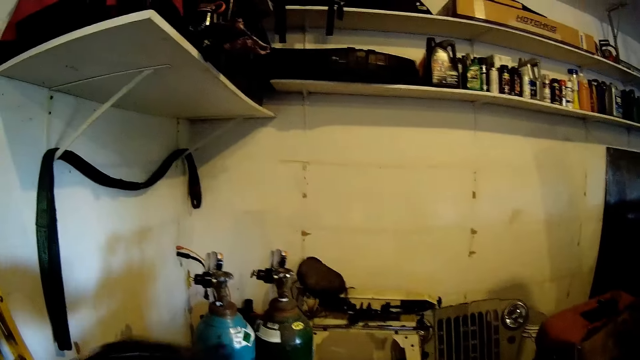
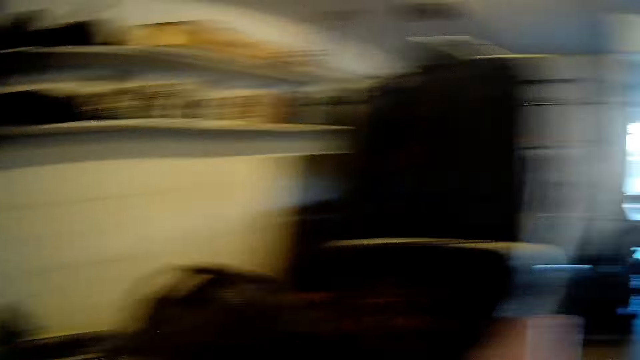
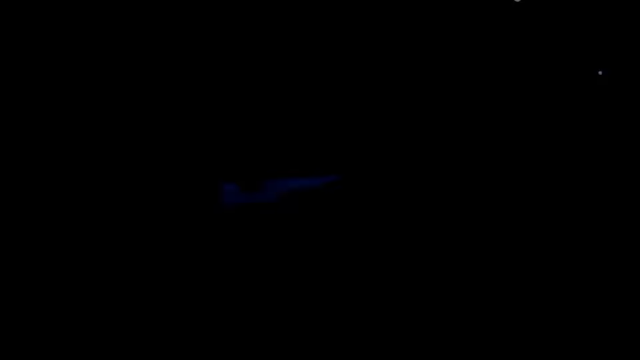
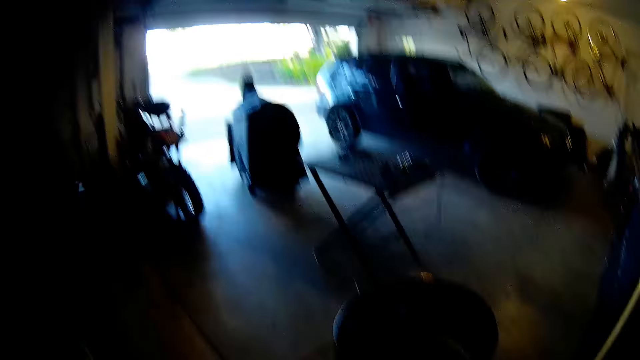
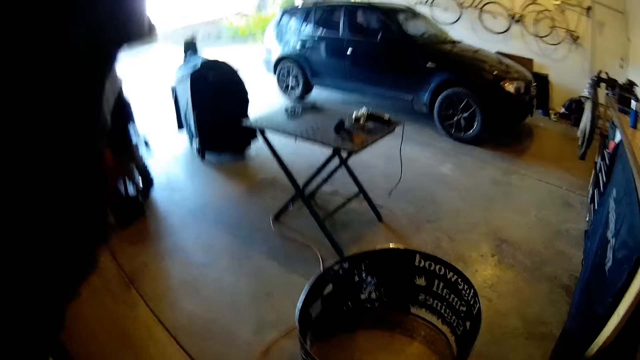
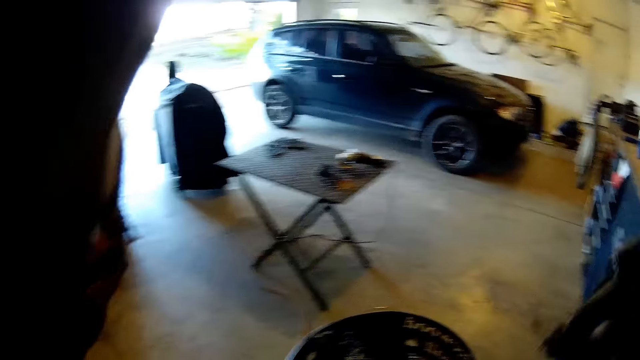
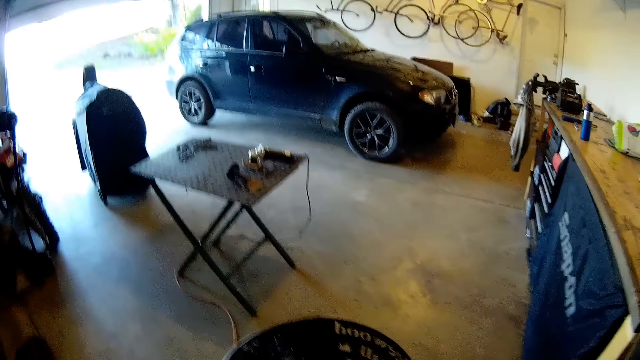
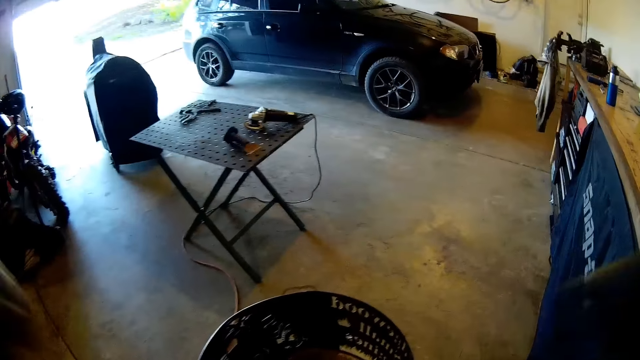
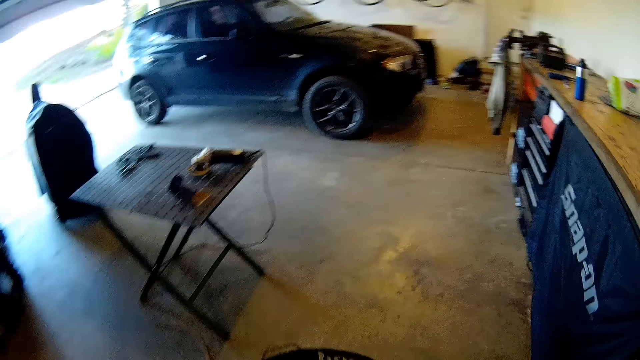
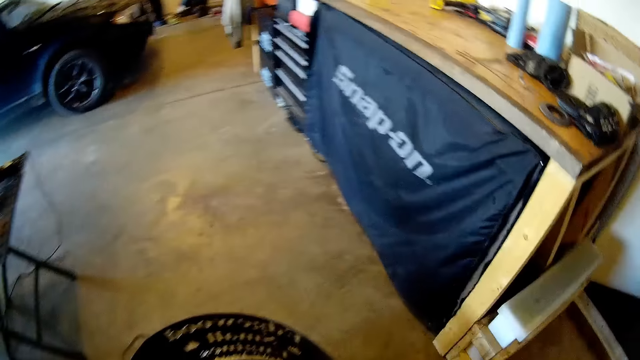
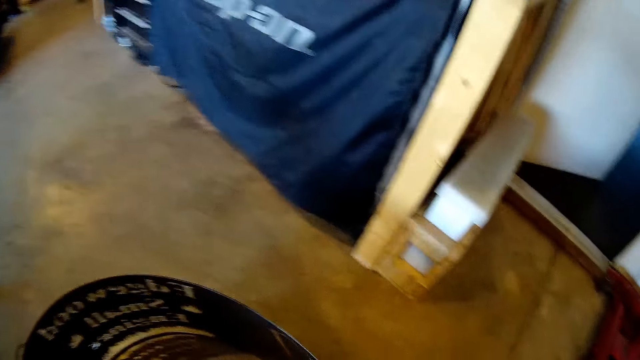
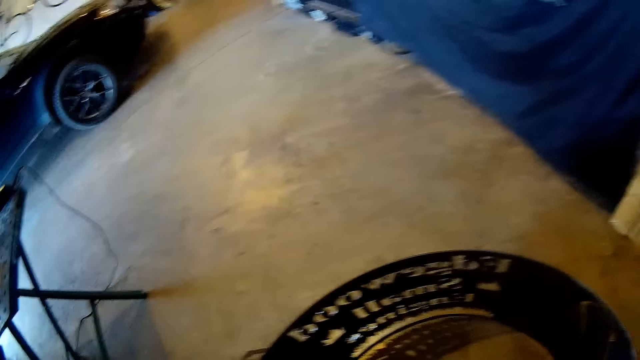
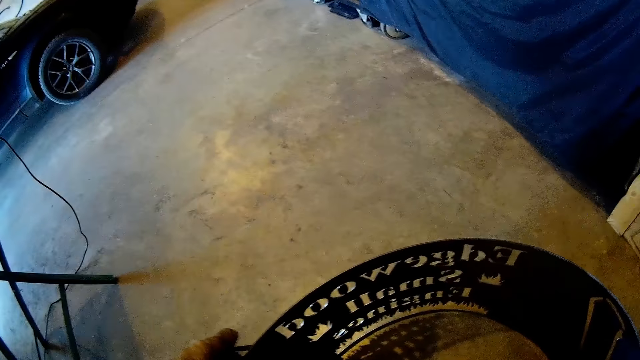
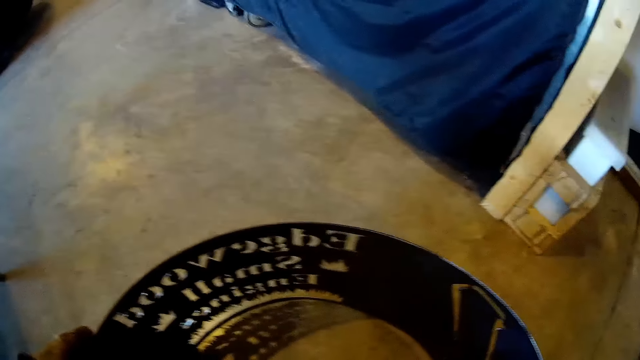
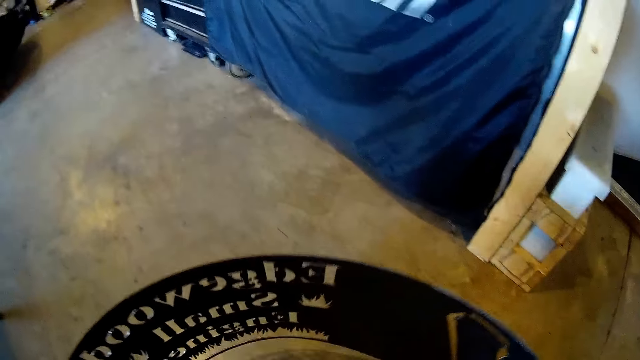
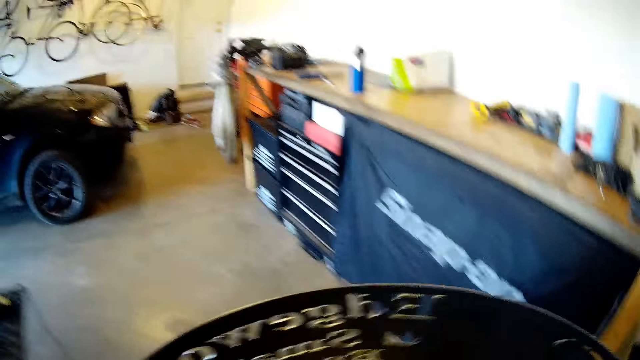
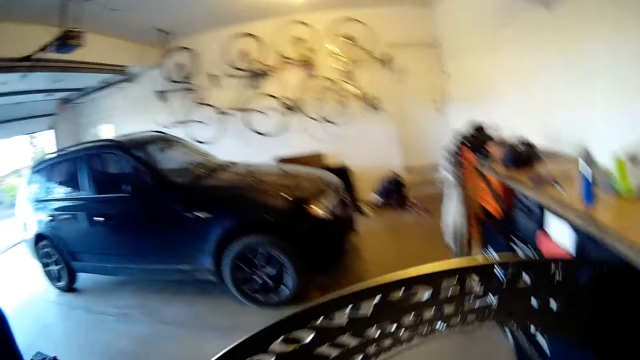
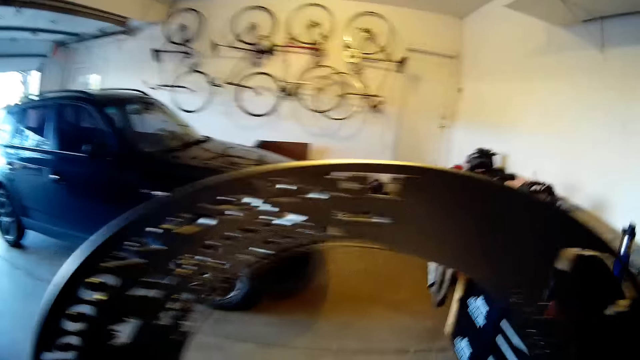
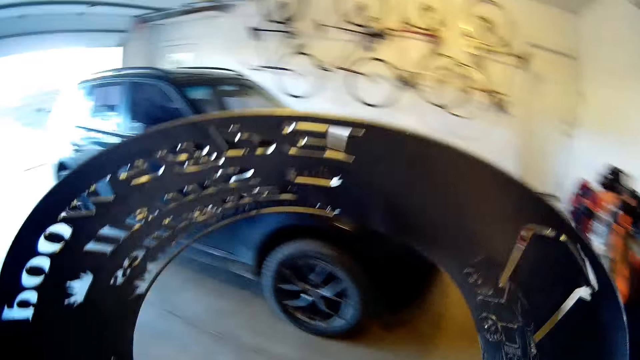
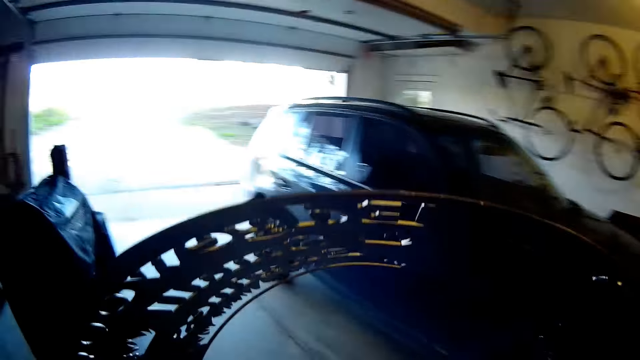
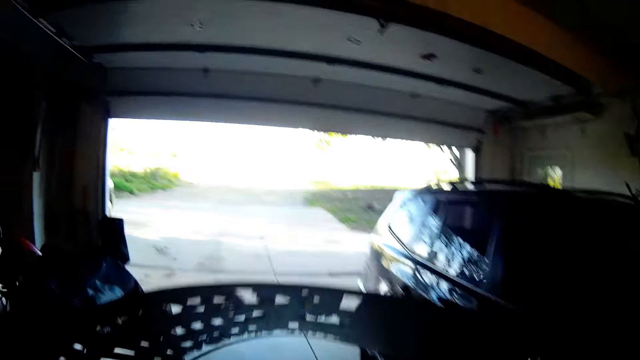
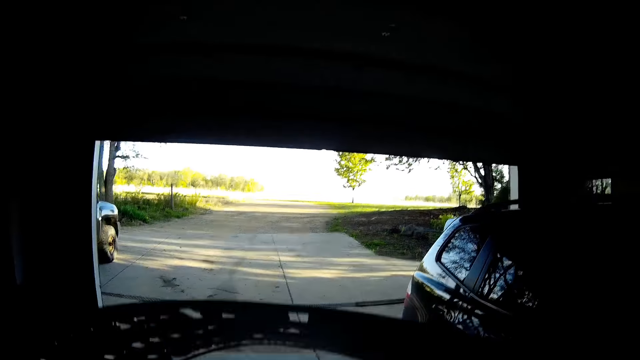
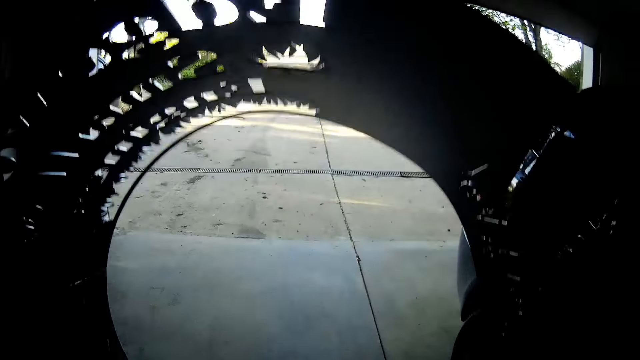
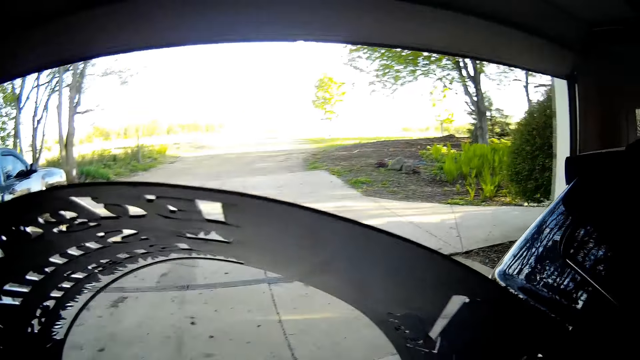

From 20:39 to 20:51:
The camera wearer picks up a face cap from a generator with his right hand. He drops the helmet on the generator with his left hand. He puts on the face cap with his left hand. He lifts the large metal piece or drum with both hands. He carries the drum outside and walks out of a workshop.

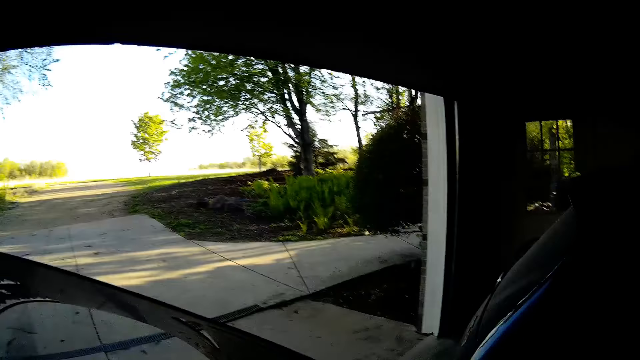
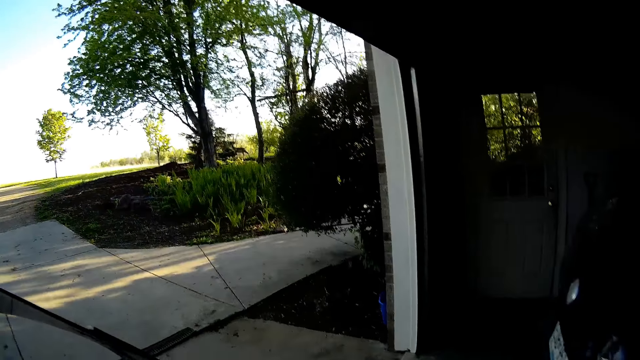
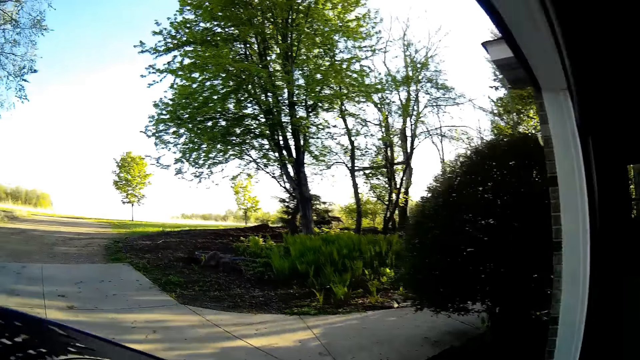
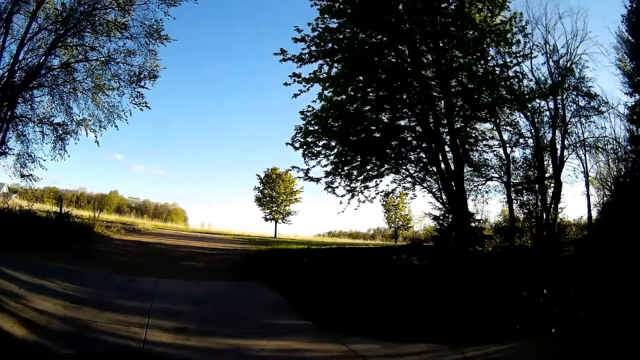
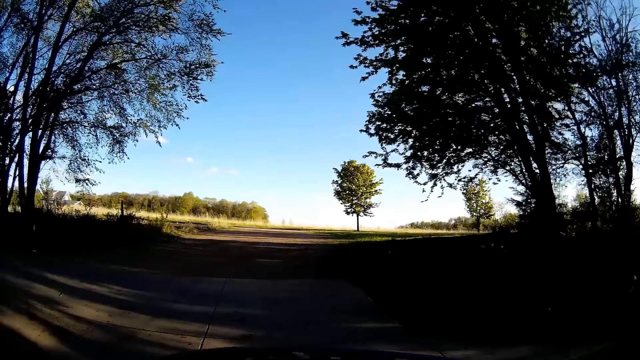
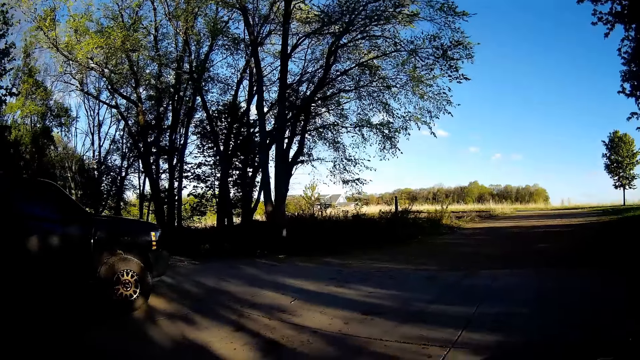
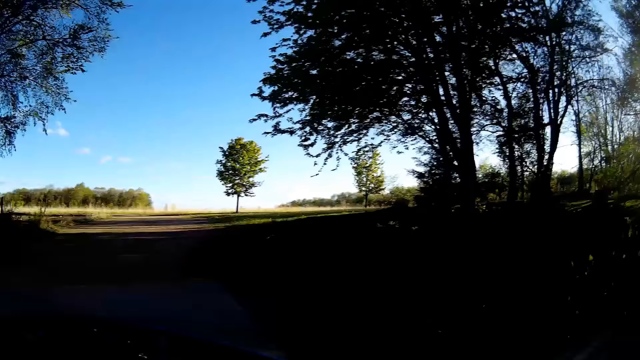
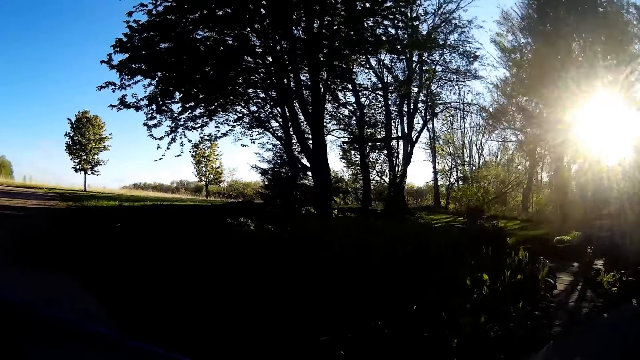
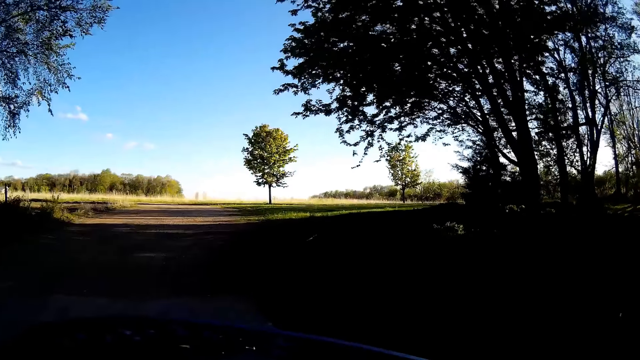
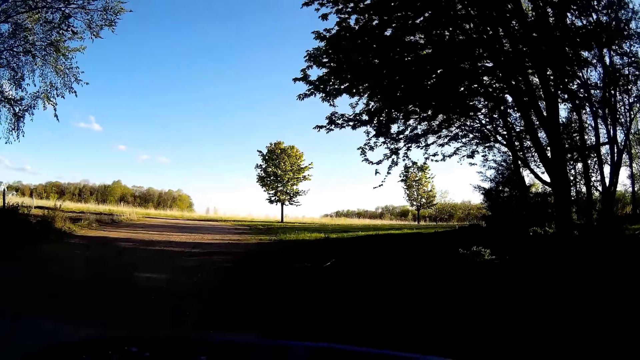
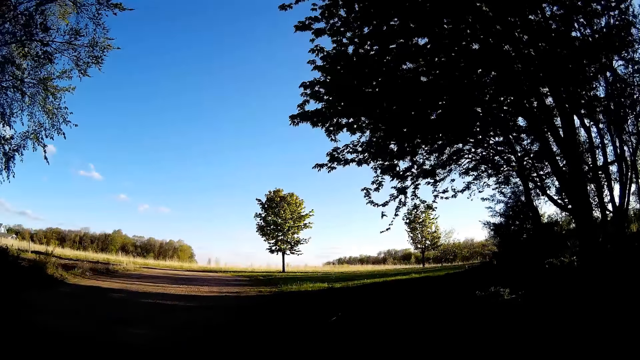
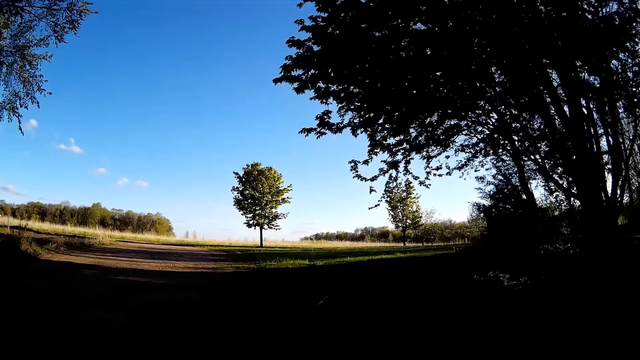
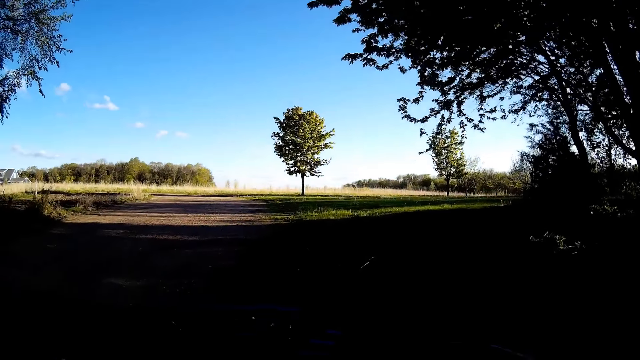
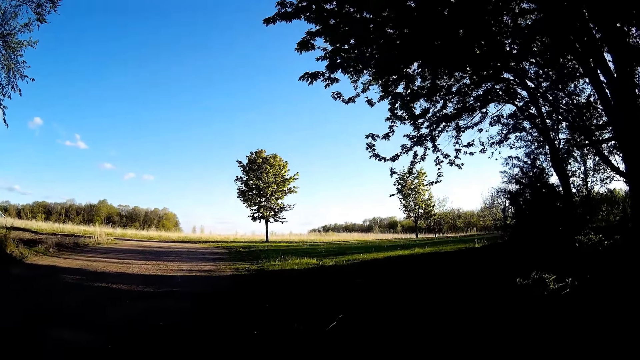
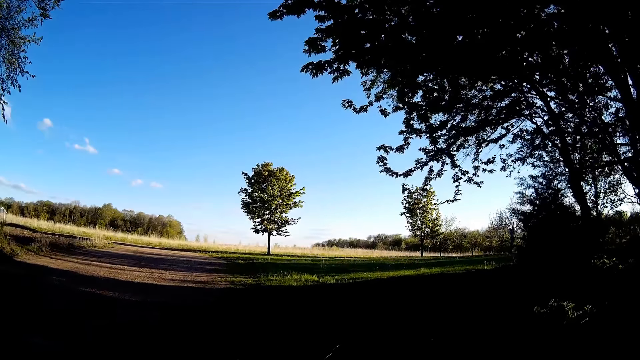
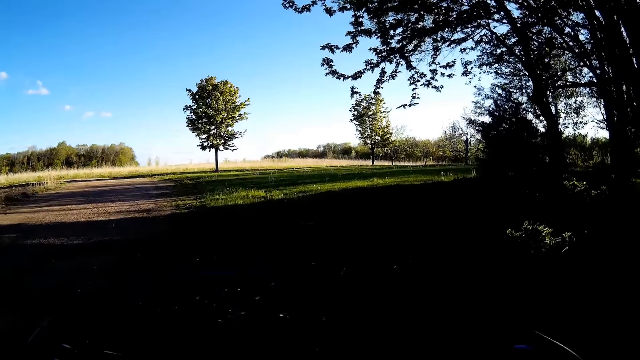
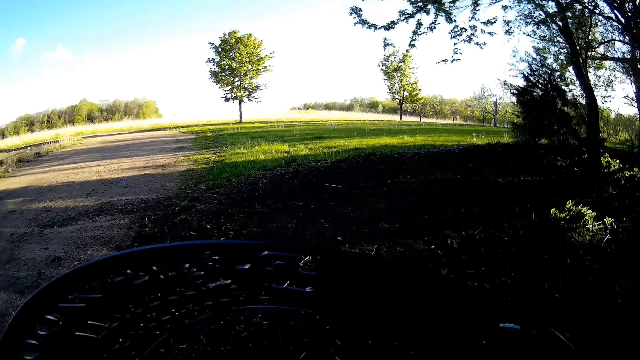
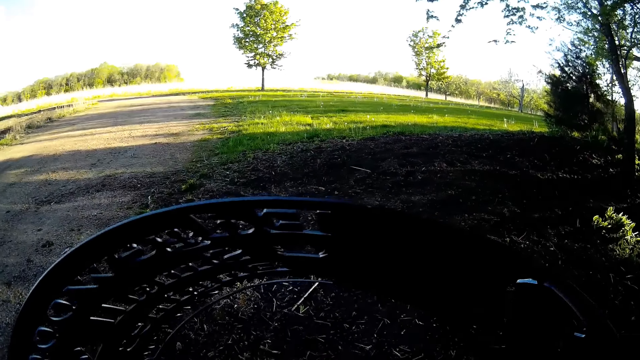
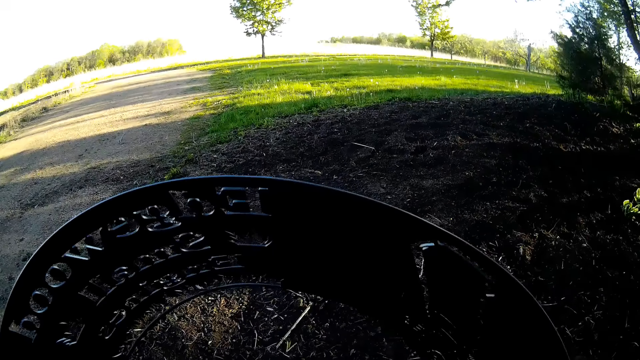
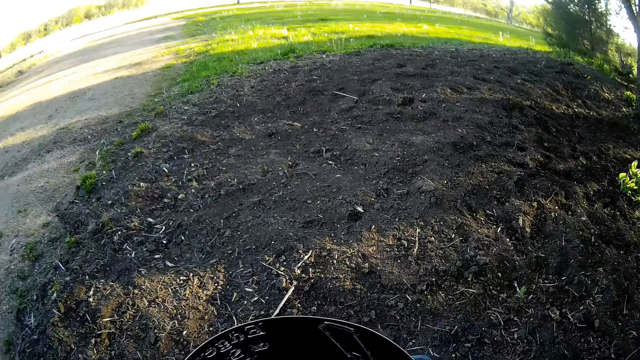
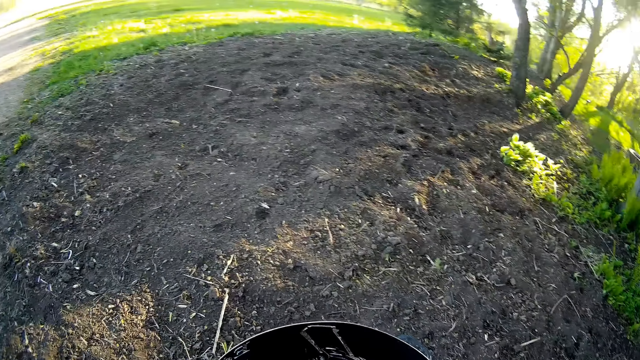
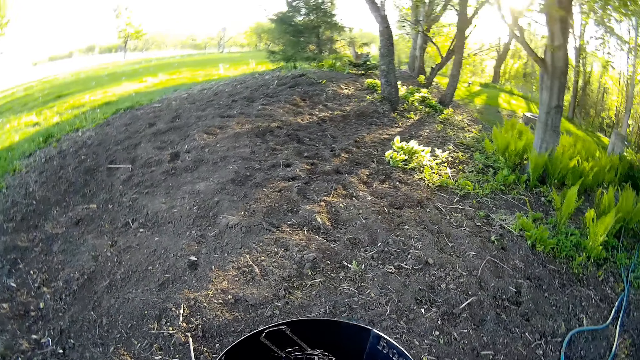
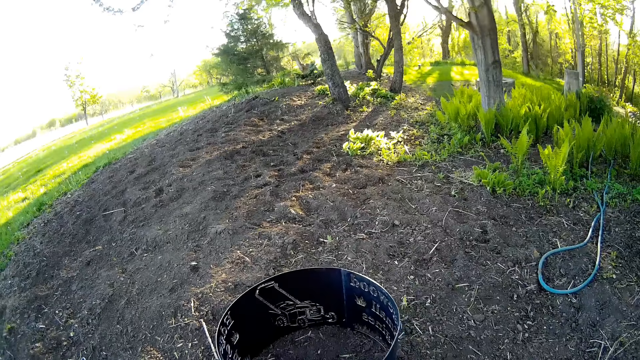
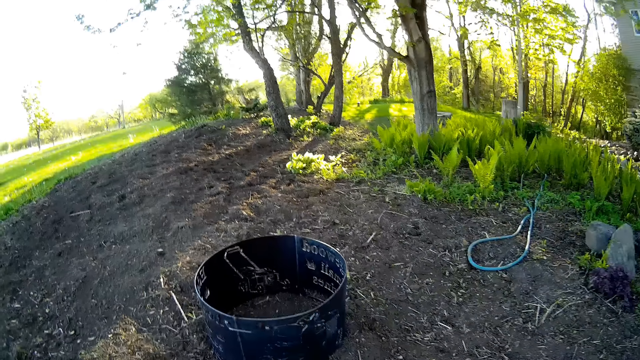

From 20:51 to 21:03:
The camera wearer drops the metal piece on the ground.
